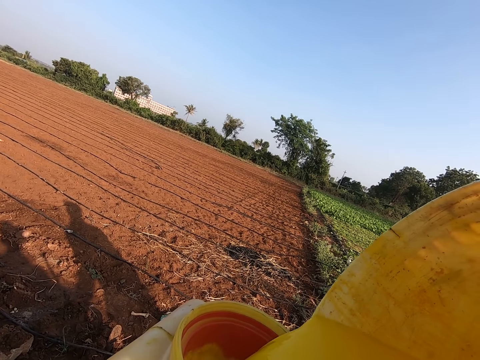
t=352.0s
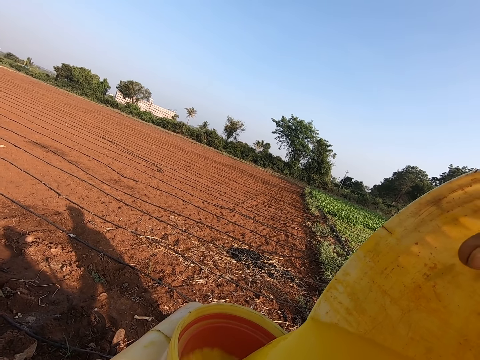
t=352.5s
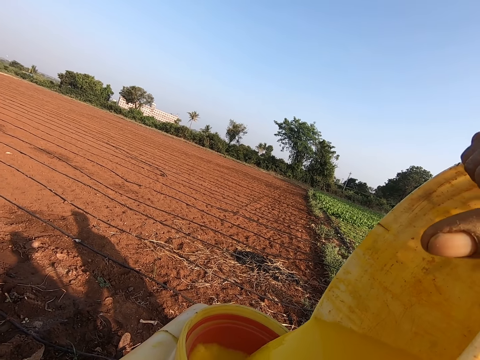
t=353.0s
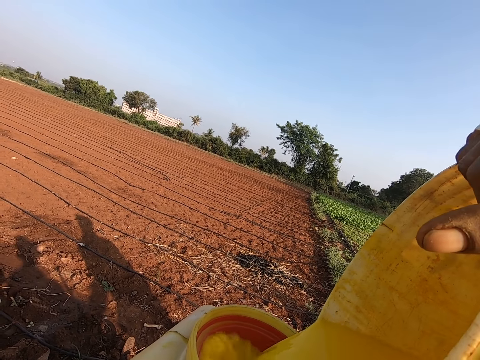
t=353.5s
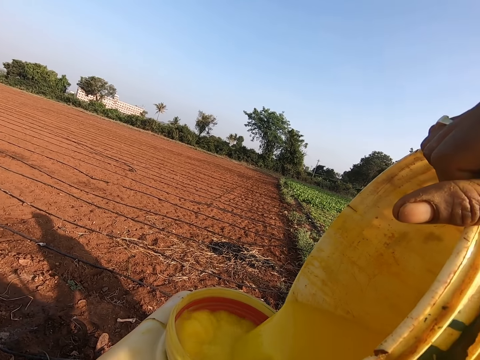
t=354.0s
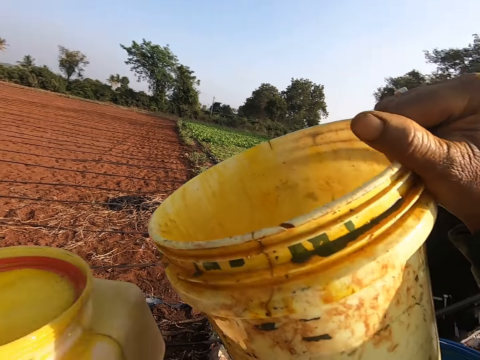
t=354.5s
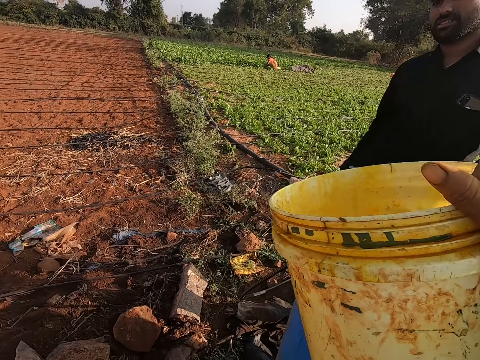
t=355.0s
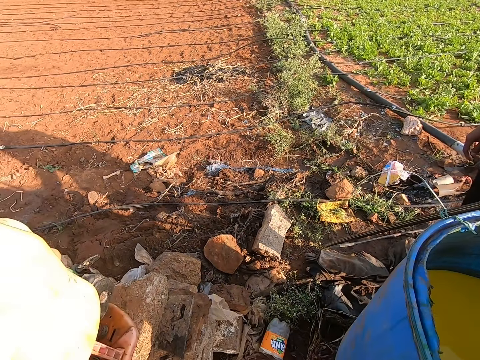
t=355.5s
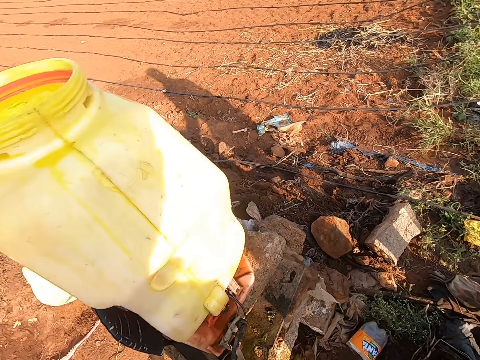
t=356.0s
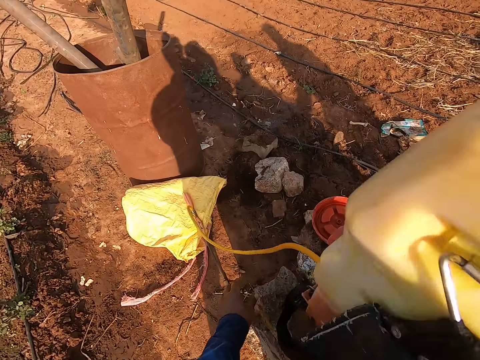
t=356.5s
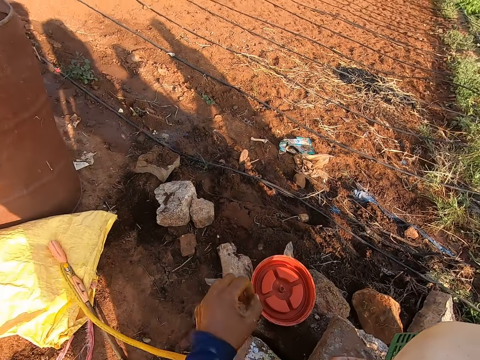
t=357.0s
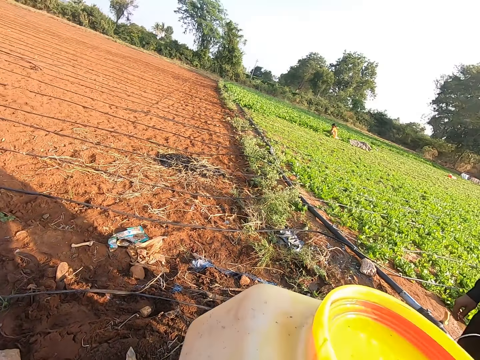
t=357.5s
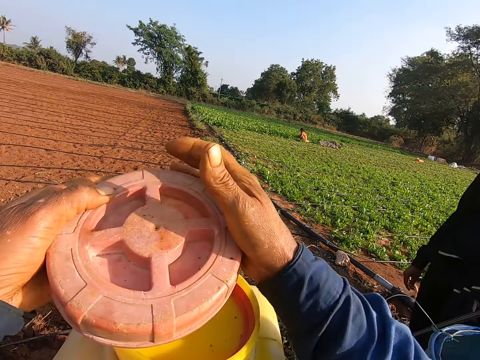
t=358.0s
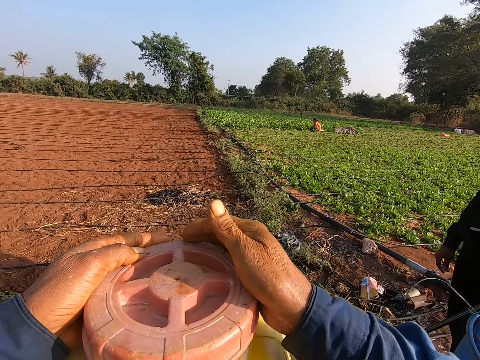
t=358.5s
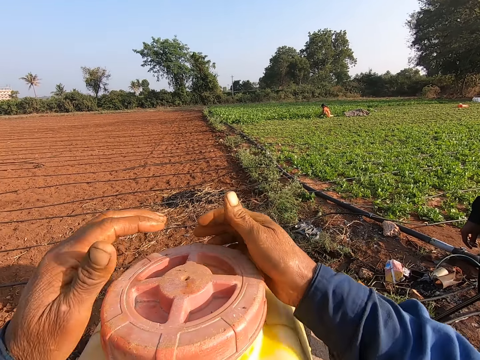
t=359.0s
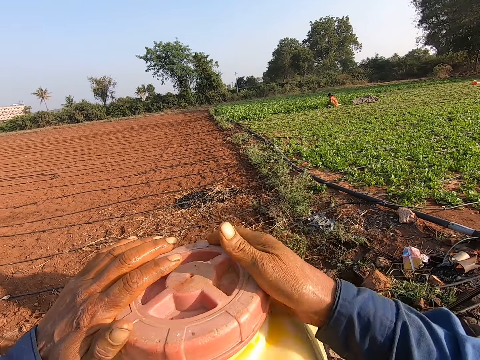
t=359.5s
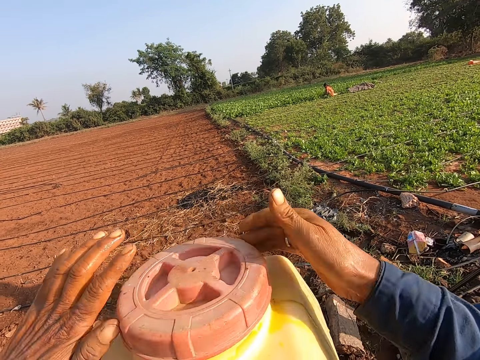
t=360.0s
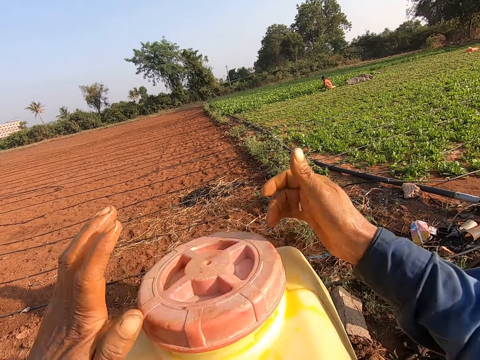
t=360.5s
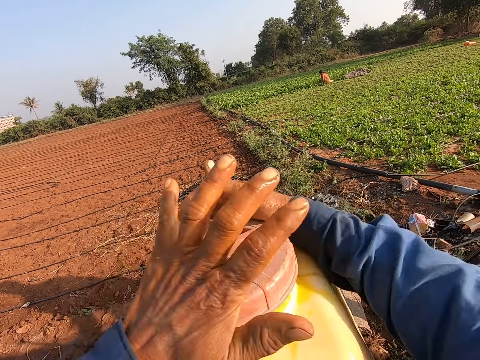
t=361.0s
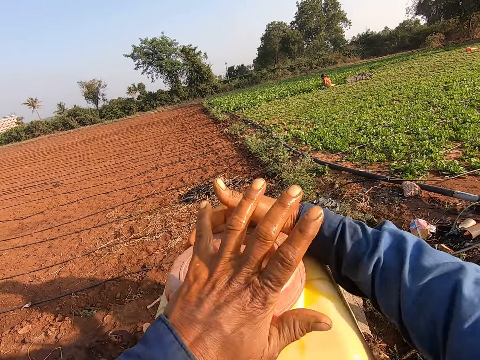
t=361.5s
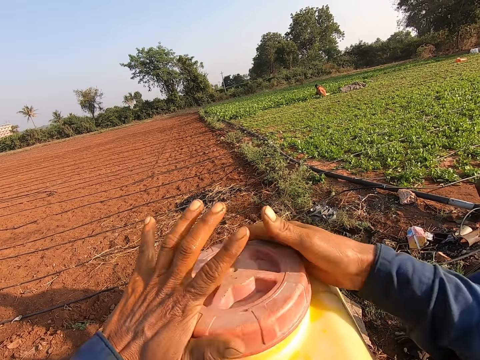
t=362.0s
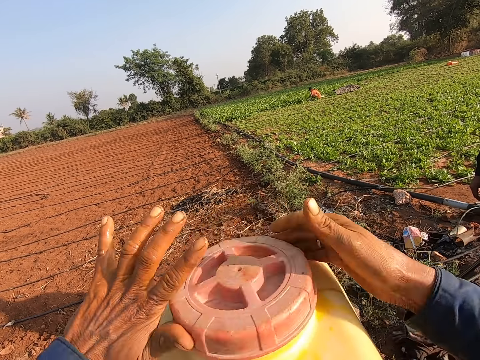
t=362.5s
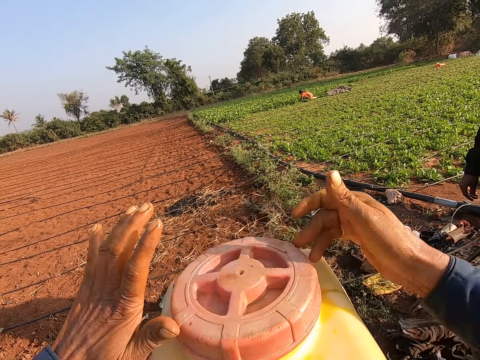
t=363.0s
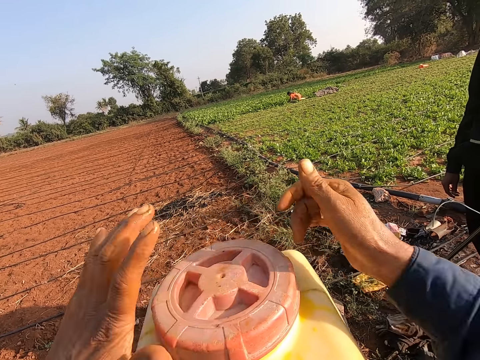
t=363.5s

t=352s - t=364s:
The camera wearer carries the bucket. He drops the bucket in his right hand in the drum. He turns around. He takes the cover or lid from the stone with his left hand. He covers the knapsack sprayer with the cover in both hands. He tightens the lid.

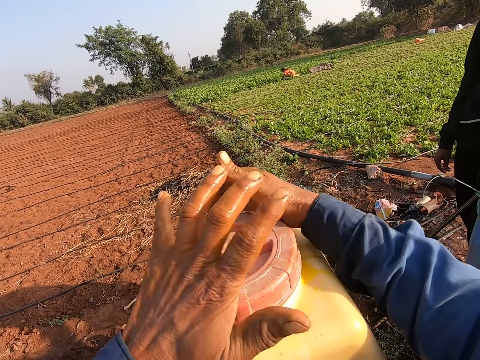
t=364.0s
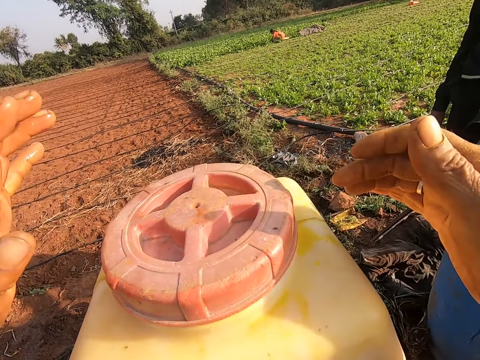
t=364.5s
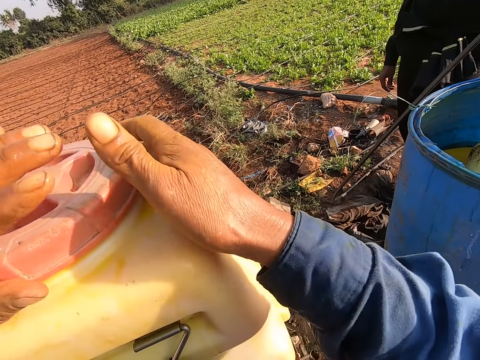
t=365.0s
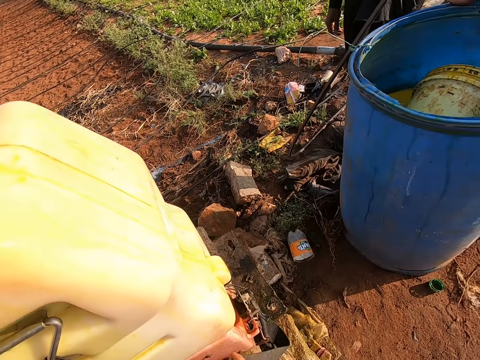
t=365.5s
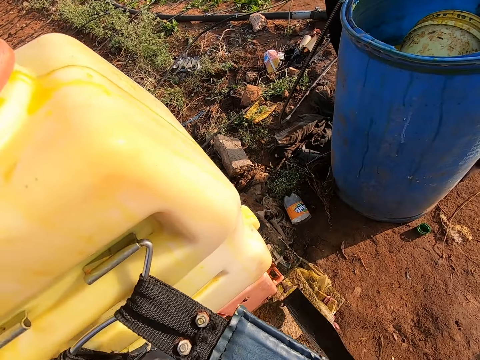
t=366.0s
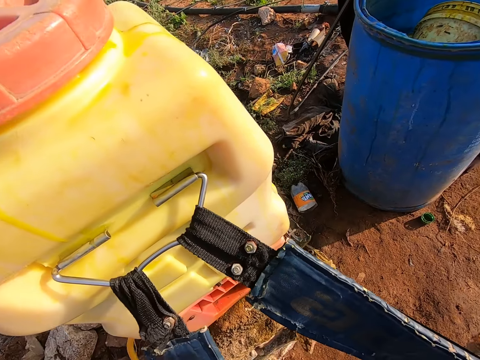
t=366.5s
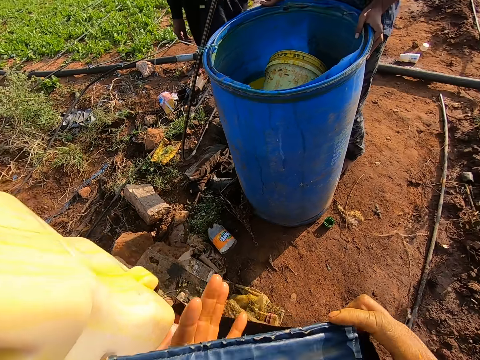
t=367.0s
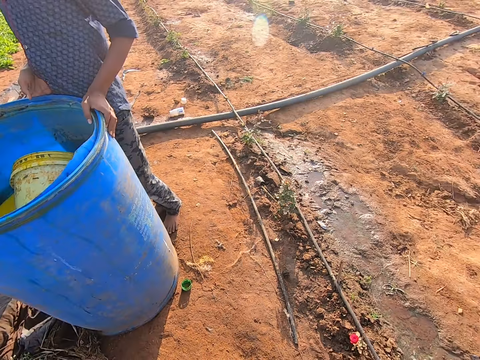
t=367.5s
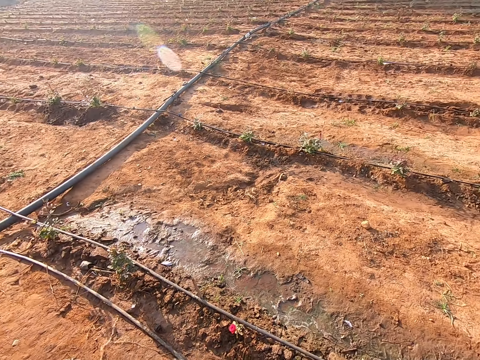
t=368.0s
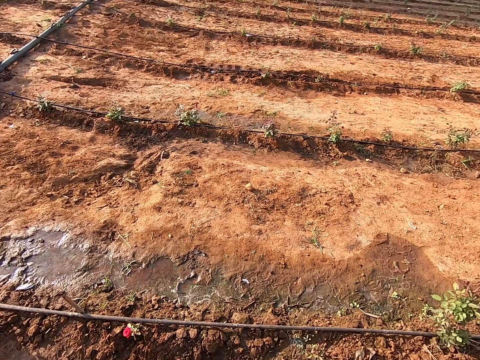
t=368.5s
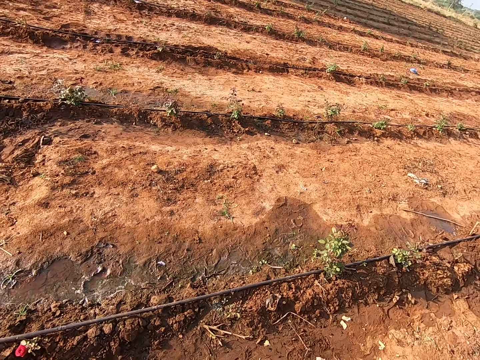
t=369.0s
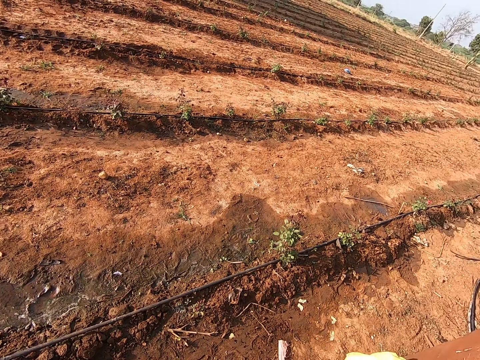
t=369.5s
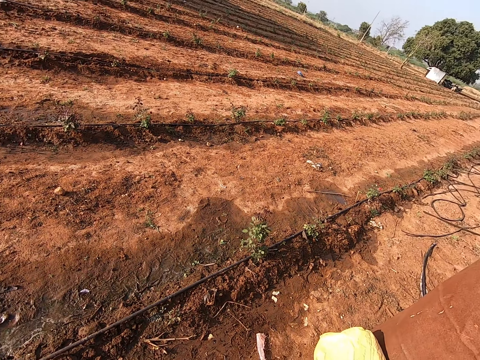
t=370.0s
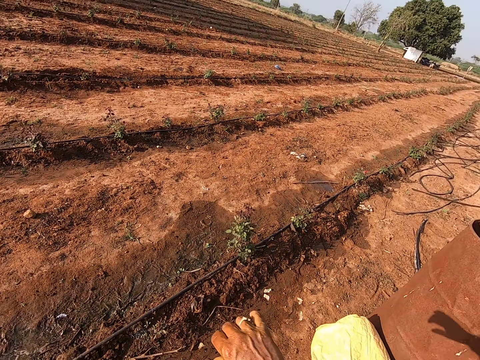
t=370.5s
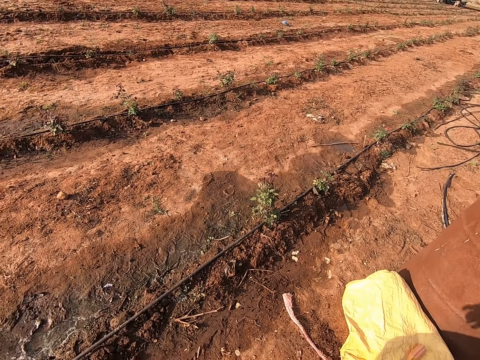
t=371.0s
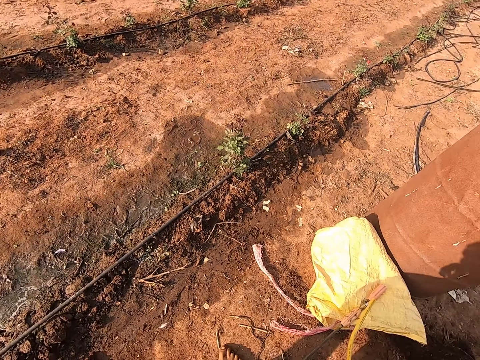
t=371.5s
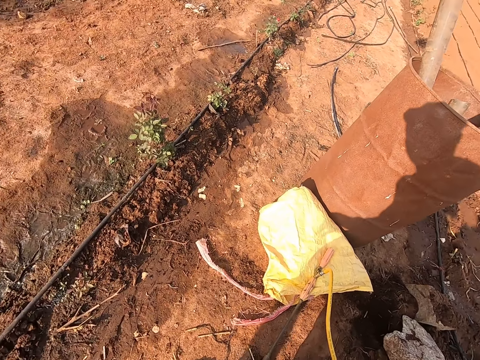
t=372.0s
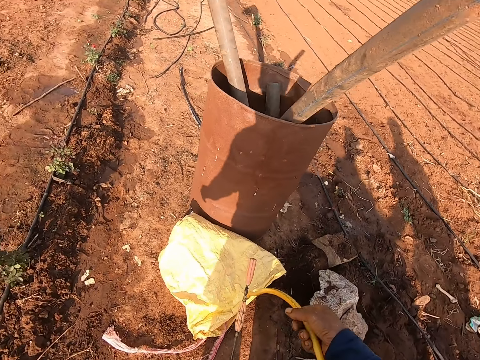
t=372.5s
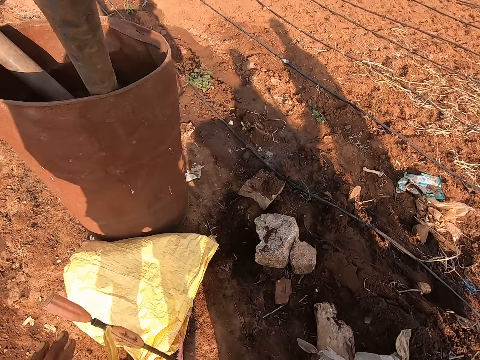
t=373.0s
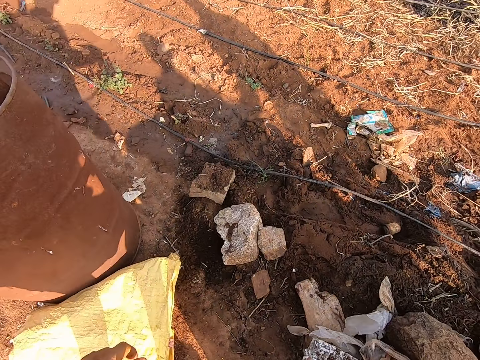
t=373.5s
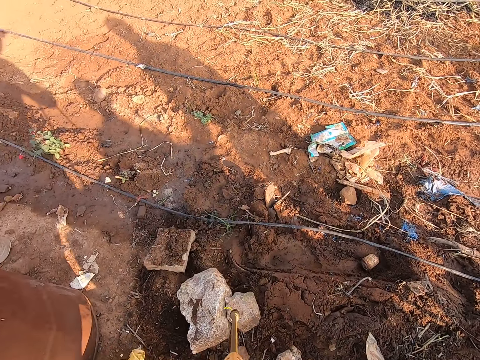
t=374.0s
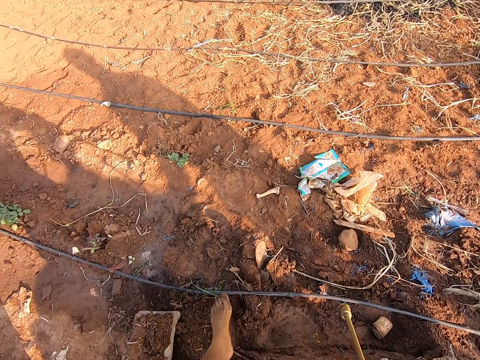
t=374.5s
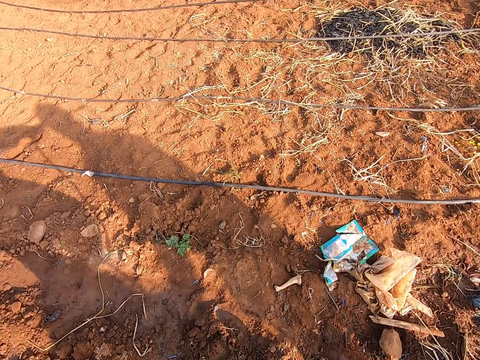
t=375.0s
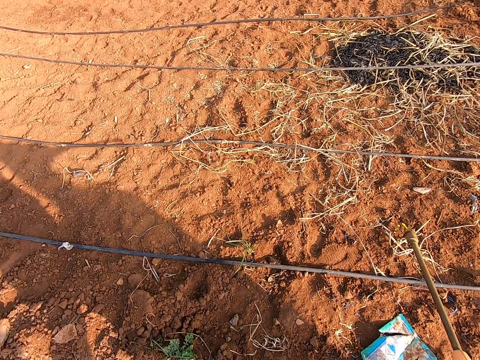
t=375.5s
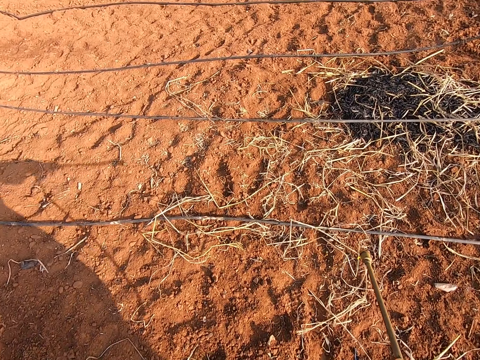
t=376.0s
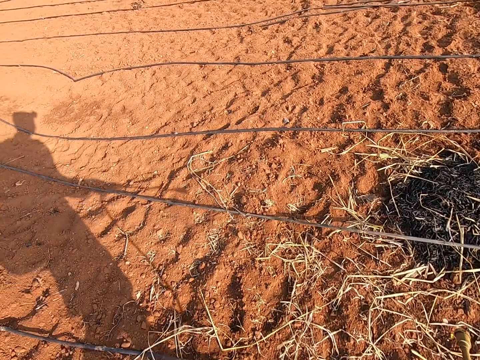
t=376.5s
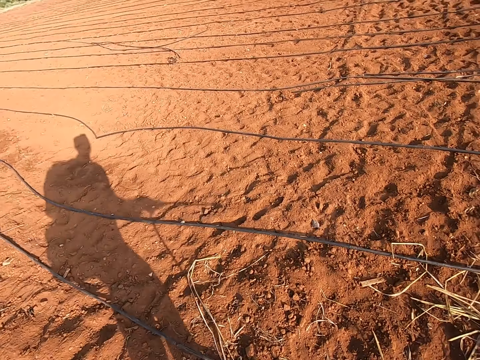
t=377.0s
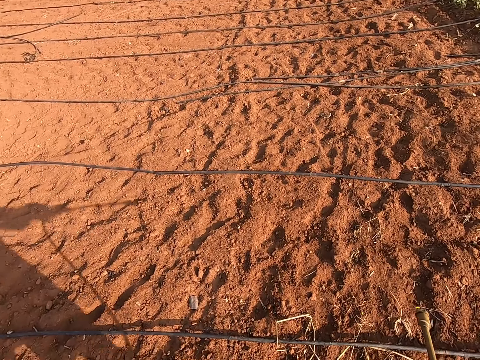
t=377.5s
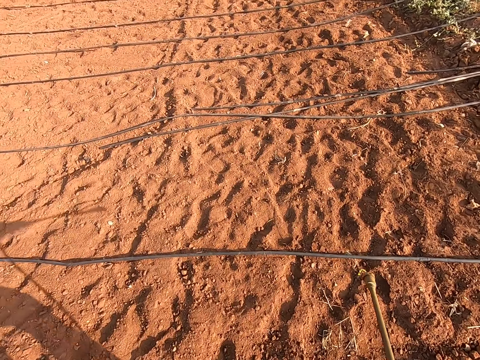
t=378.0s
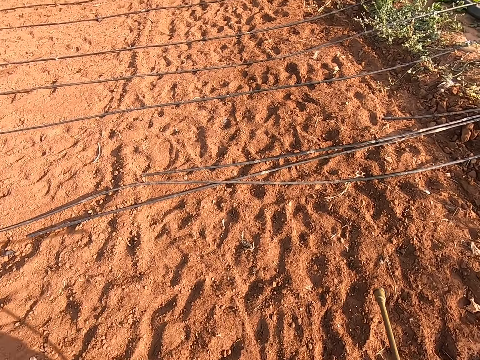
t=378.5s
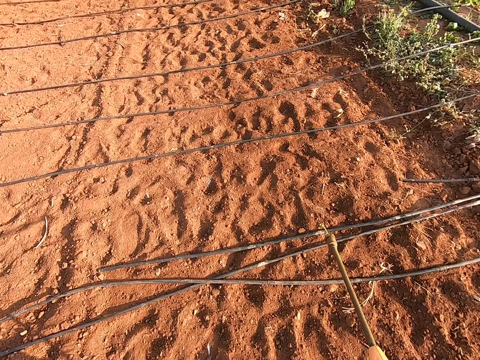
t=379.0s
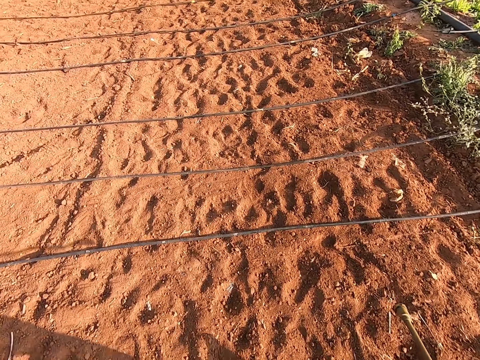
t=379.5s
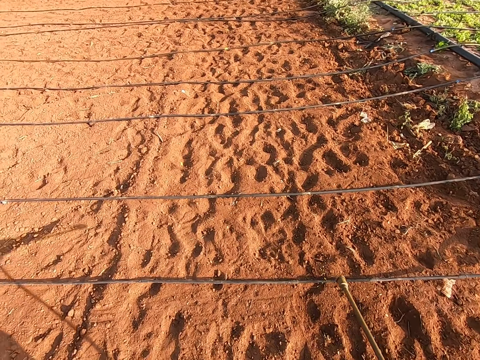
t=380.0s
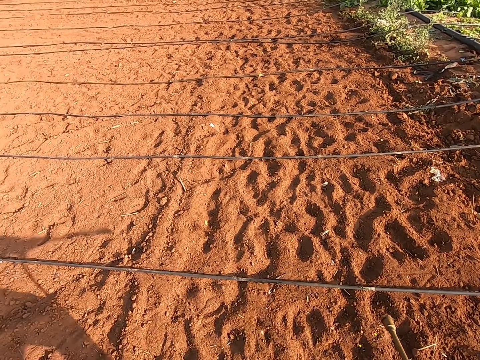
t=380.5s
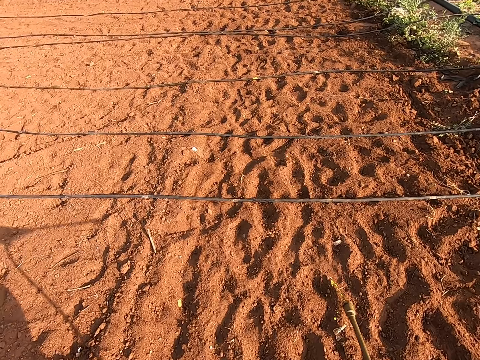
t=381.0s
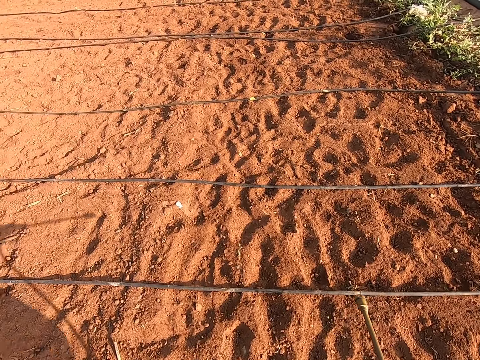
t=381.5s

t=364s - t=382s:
The camera wearer holds a belt on the jerrycan. He wears the knapsack sprayer on his back with both hands. He turns around. He moves the right hand. He holds a pipe in the right hand. He carries the pipe. He walks around the farmland. He sprays the garden.
